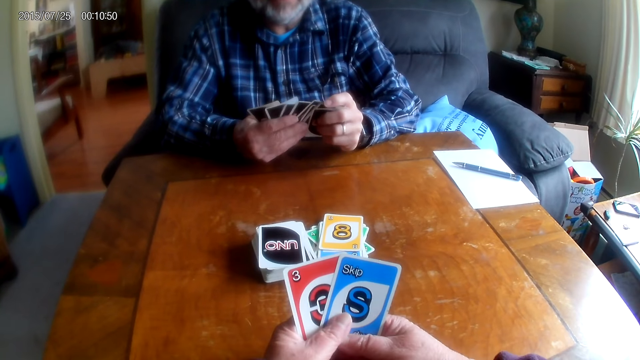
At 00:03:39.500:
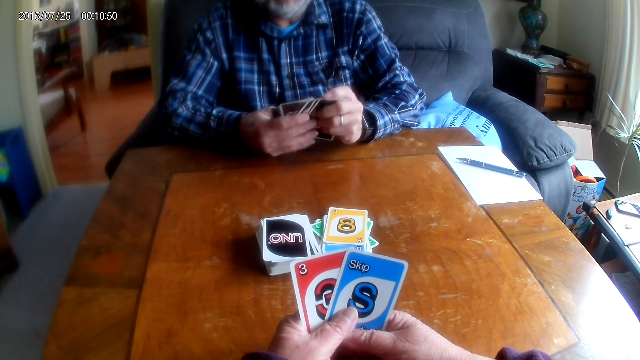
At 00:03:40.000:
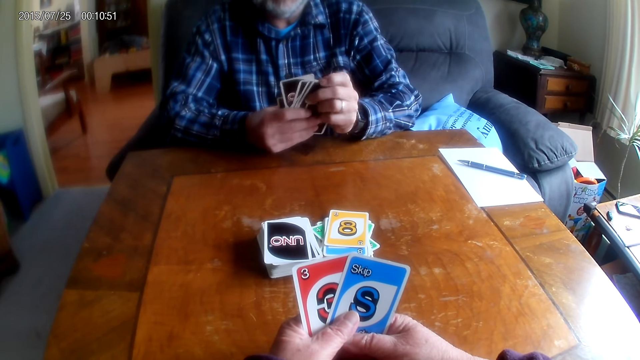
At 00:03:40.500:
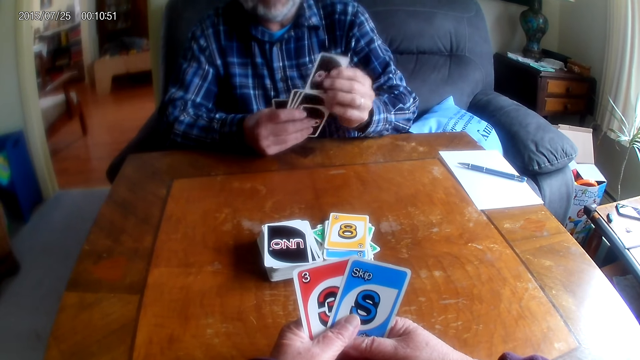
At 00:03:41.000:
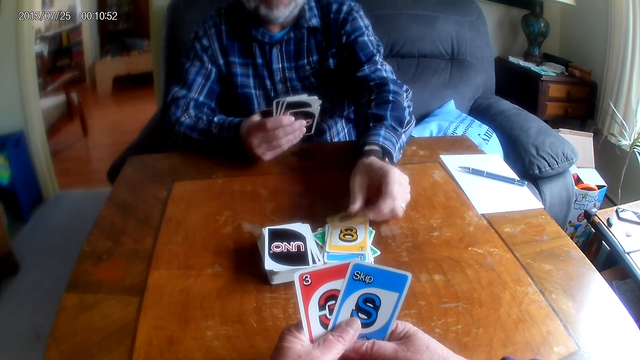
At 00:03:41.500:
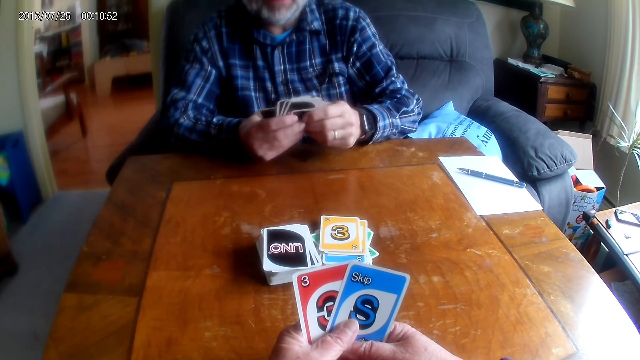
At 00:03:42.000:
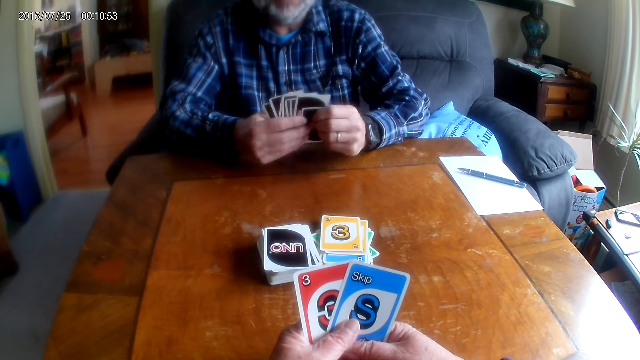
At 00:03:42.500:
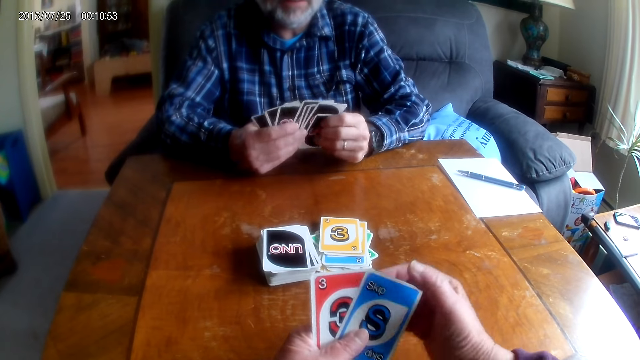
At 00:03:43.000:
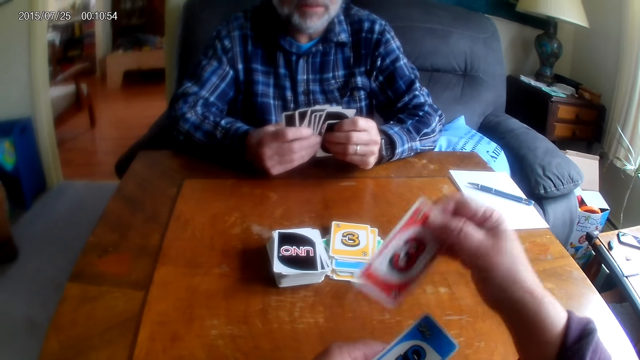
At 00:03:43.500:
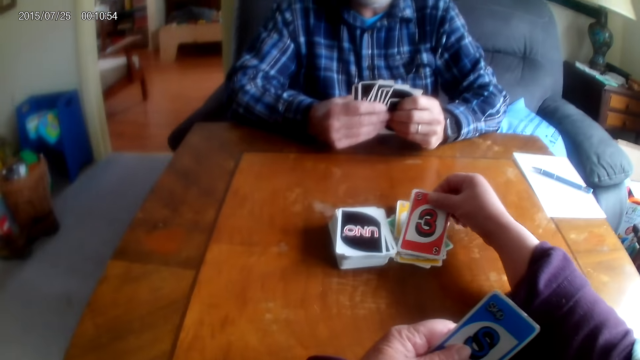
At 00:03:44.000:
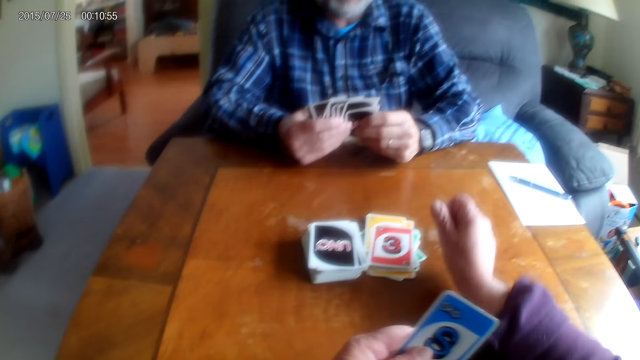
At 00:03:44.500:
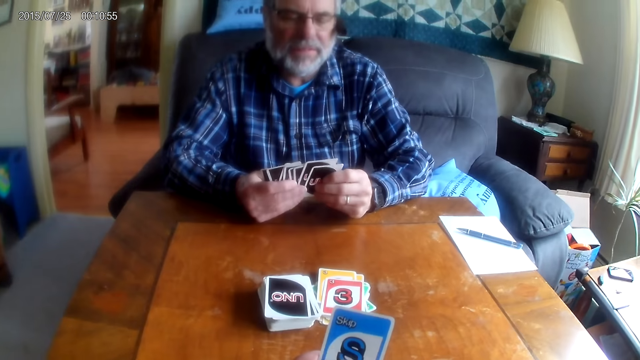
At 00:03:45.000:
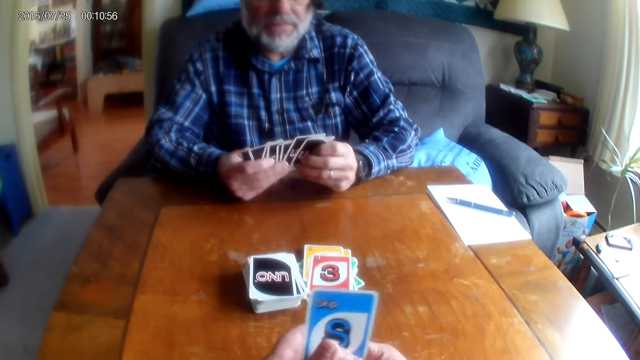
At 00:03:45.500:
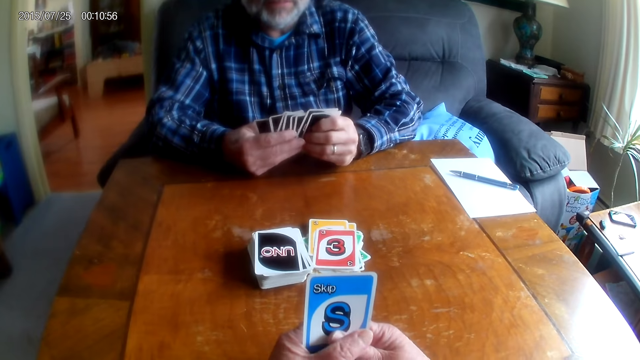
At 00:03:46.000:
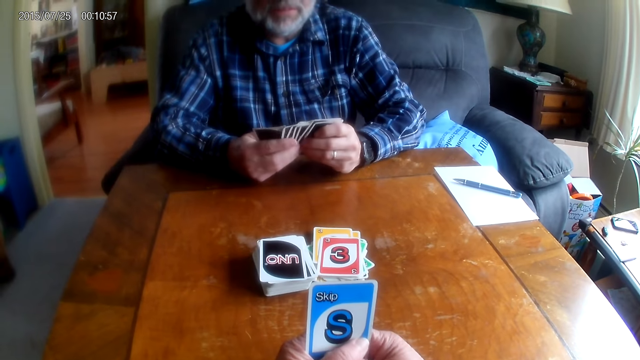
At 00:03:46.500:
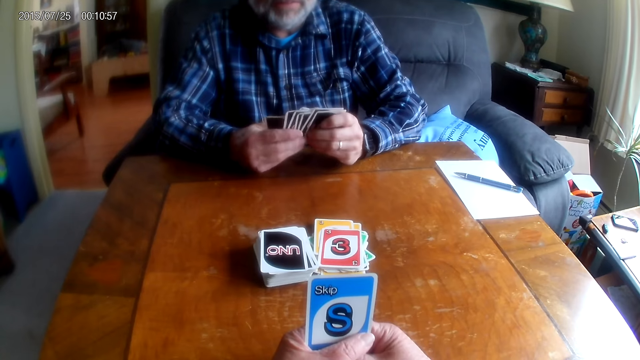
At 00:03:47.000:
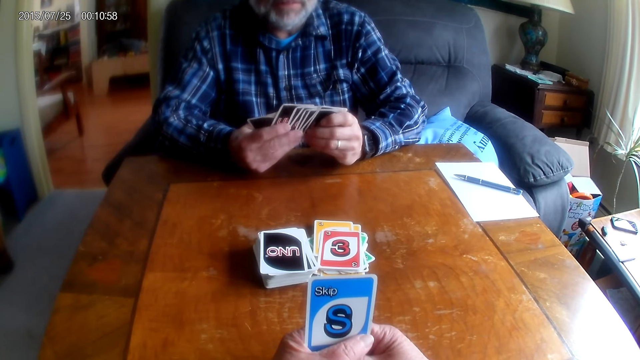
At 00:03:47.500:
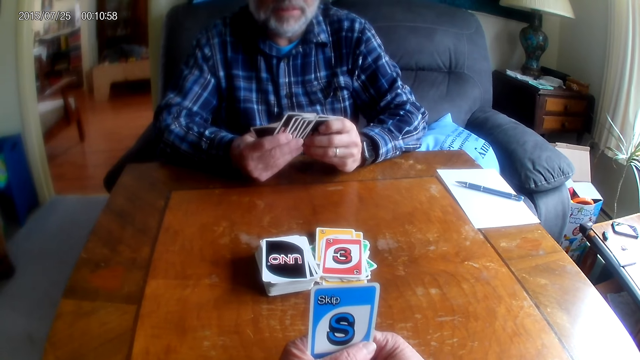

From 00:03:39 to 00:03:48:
A man puts a card on the table. The camera wearer puts a card on the table.

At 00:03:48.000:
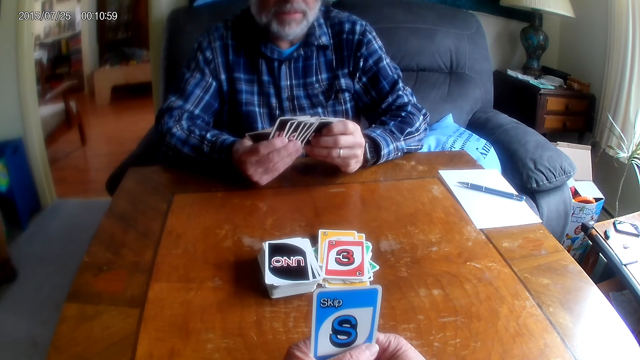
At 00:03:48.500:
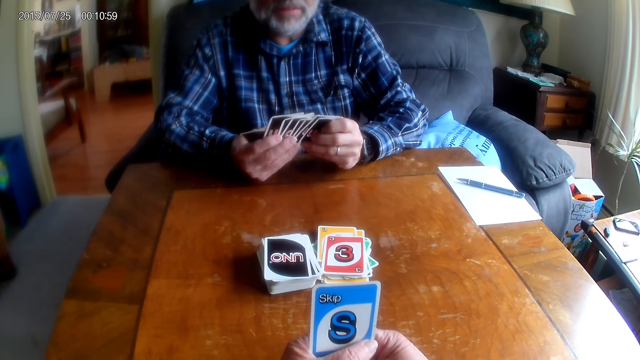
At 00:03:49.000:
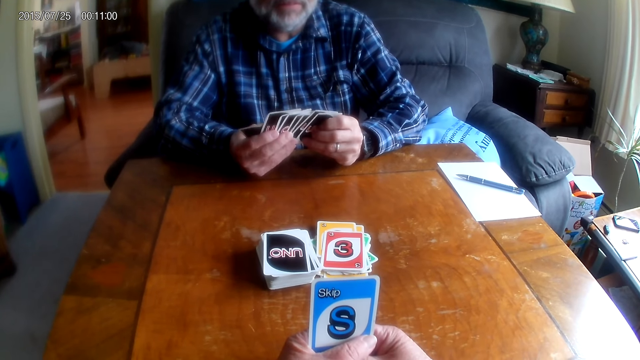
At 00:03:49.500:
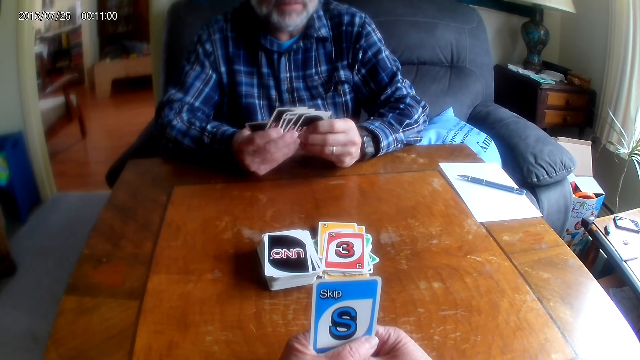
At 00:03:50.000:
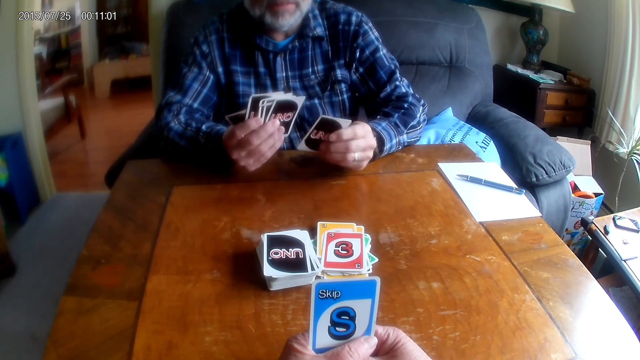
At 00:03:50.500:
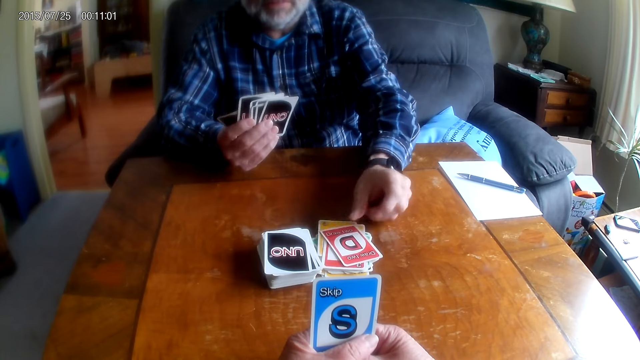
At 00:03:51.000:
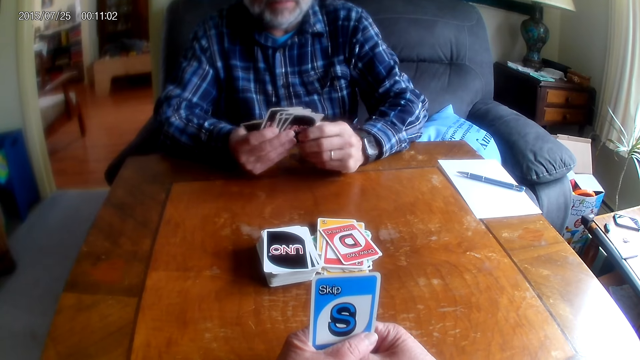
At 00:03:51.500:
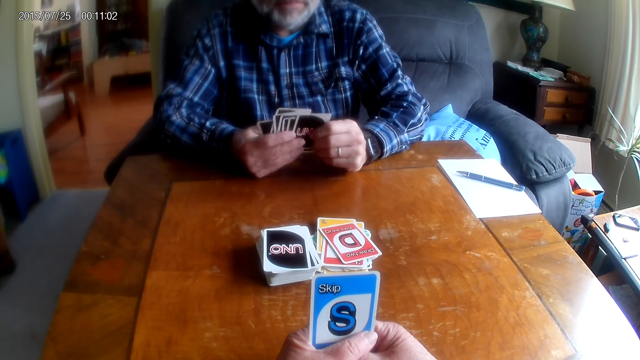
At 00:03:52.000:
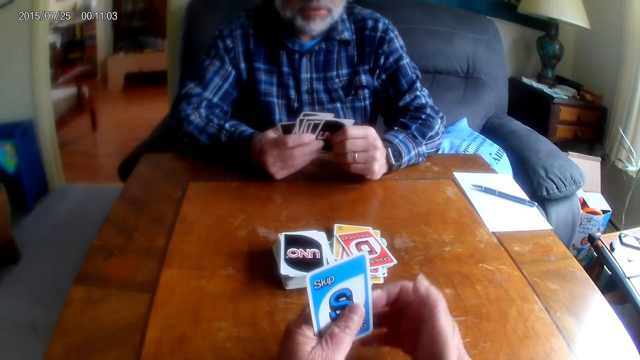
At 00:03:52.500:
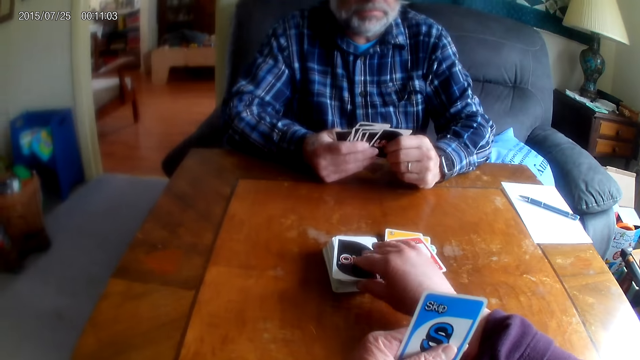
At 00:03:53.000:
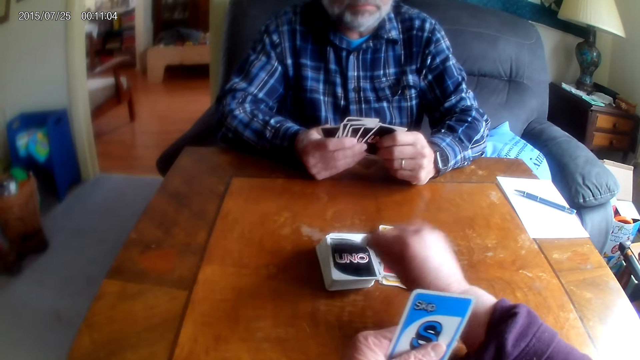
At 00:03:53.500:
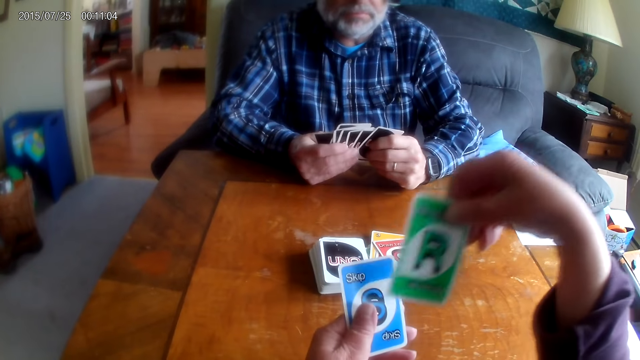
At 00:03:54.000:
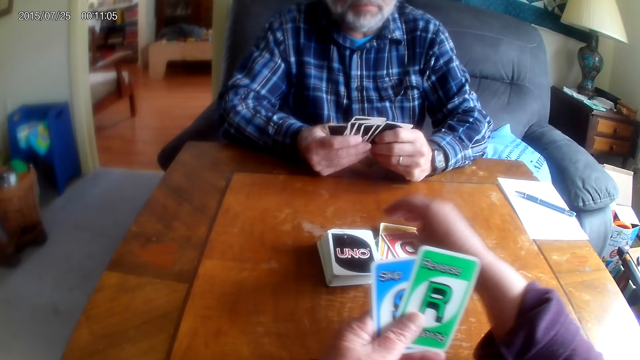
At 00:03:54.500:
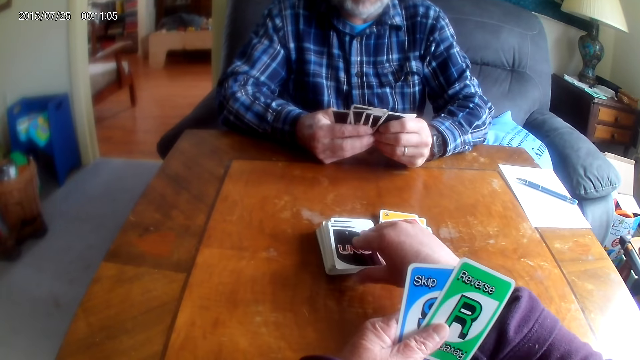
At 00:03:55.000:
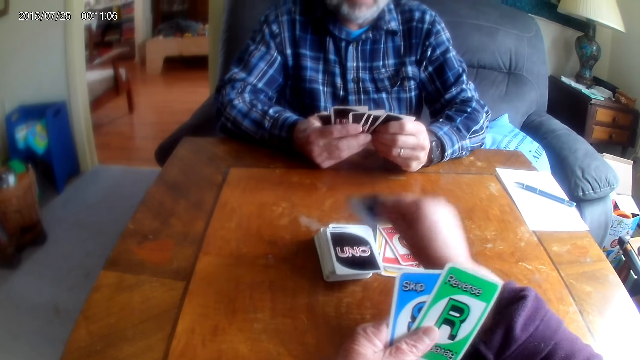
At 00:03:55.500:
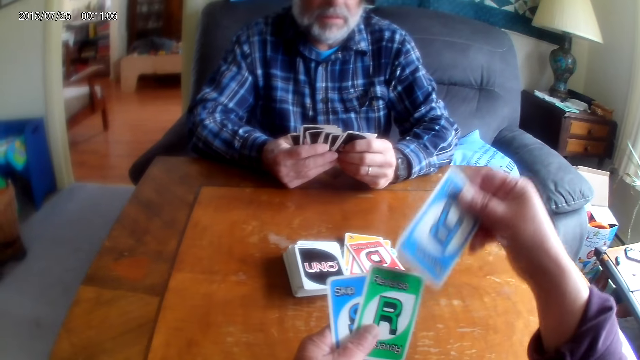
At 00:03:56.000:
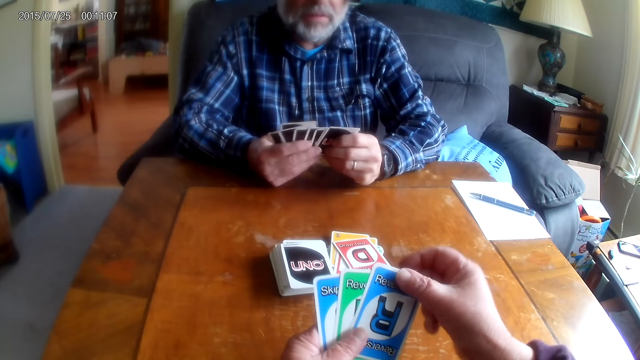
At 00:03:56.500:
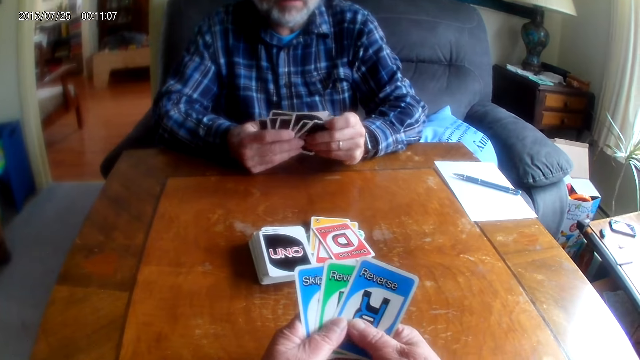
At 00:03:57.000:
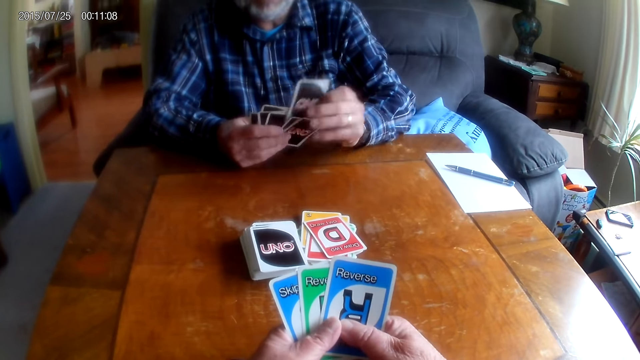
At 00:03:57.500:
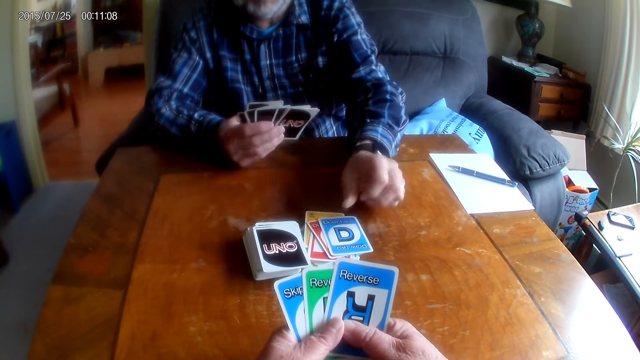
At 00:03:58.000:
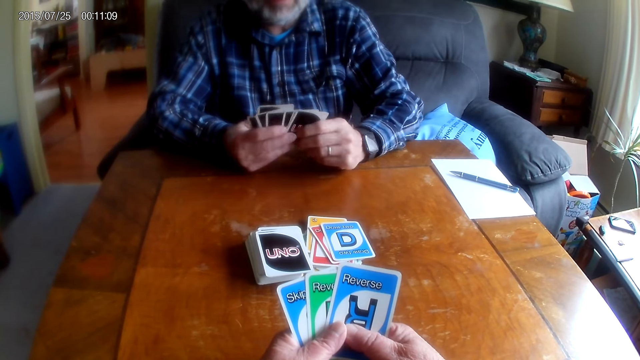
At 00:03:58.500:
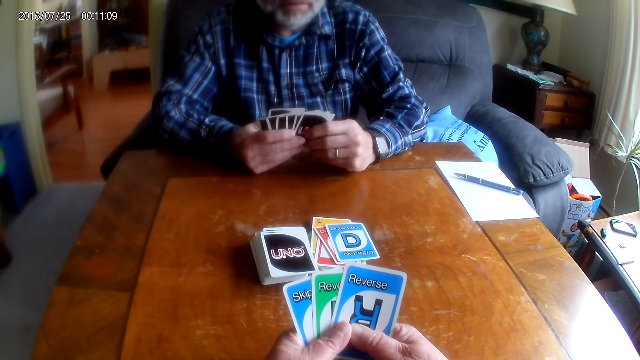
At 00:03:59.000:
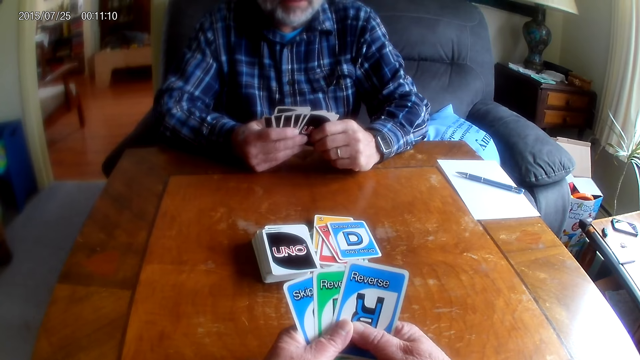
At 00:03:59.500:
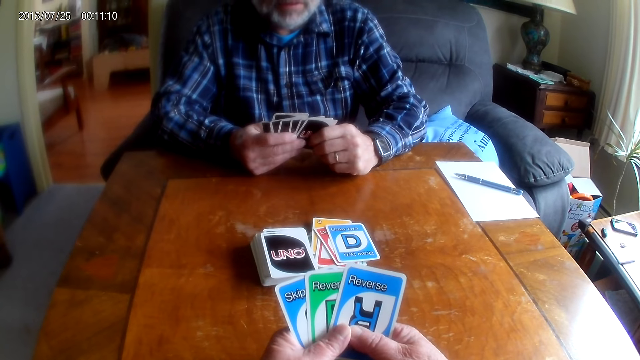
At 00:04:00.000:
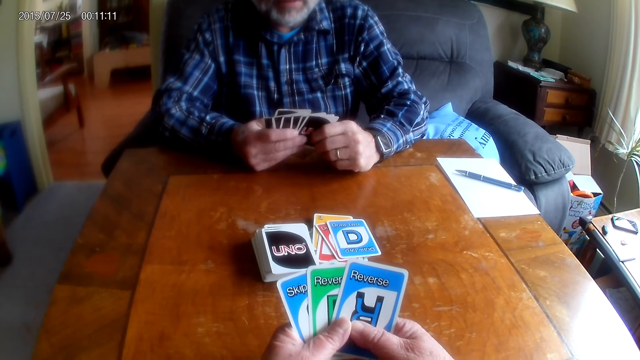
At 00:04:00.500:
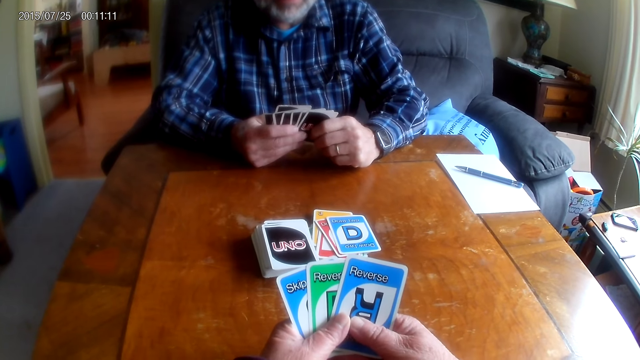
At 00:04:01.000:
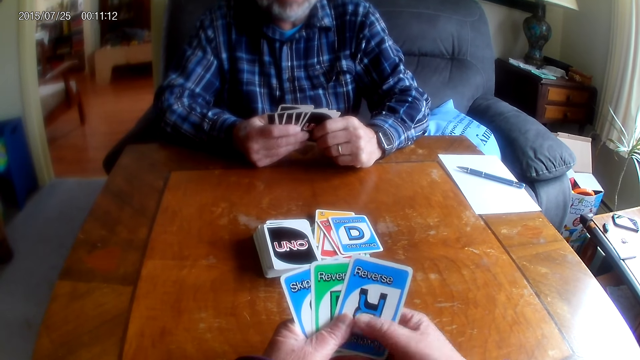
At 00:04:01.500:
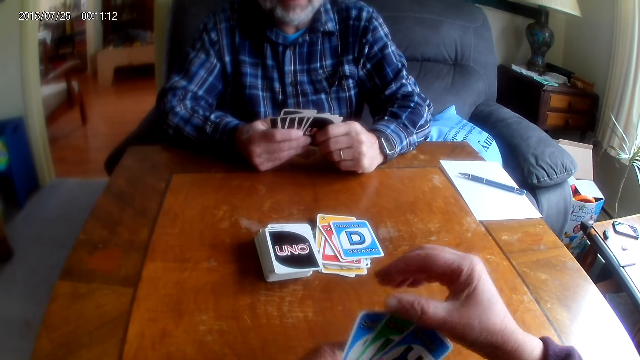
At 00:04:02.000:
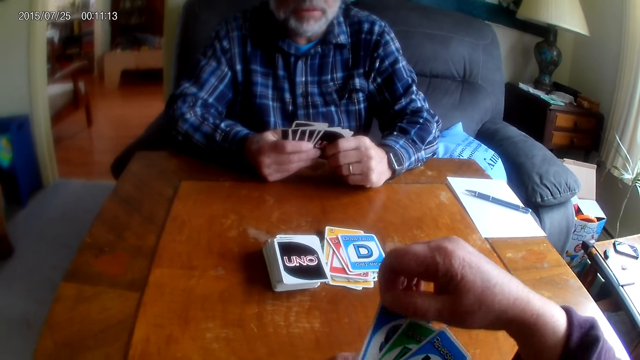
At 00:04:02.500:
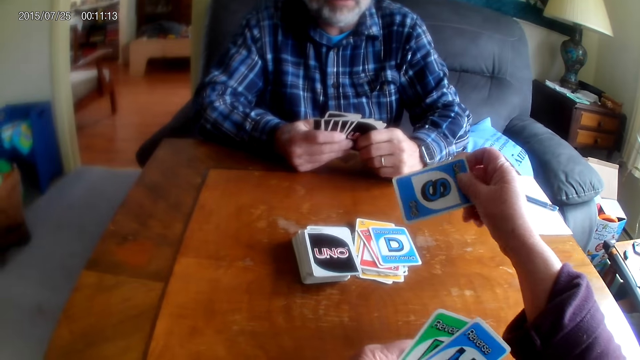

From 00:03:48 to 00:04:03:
A person checks the cards. The person puts a card on the table. The camera wearer picks a card. They pick a card again. The person puts a card on the table.
